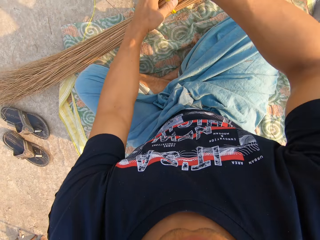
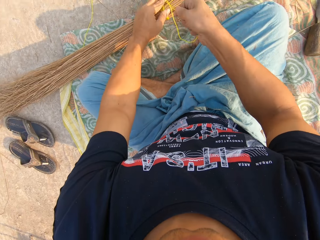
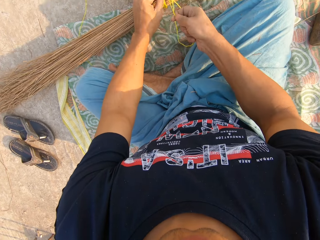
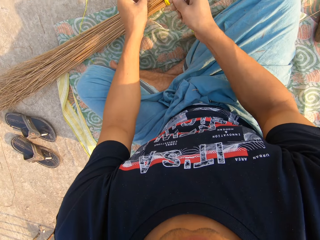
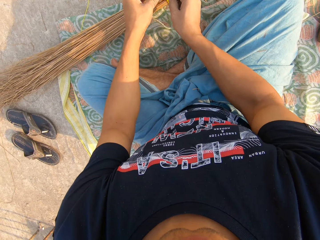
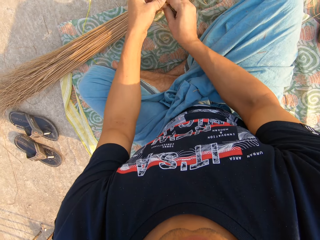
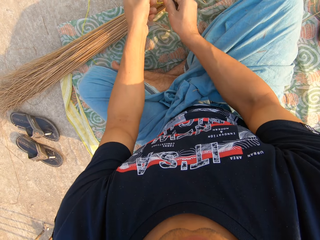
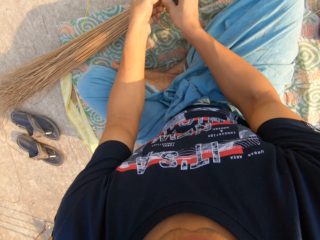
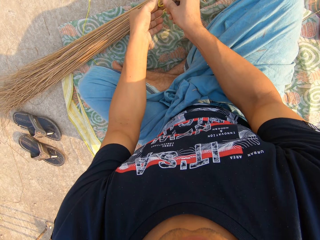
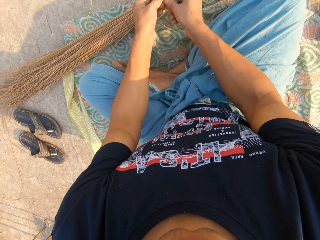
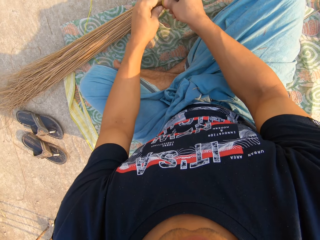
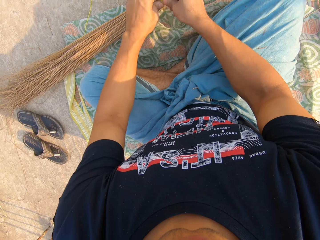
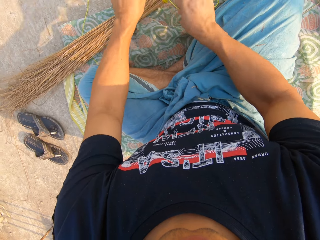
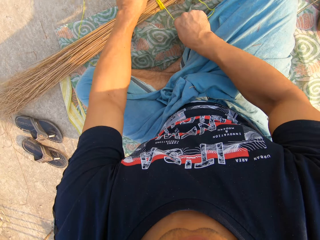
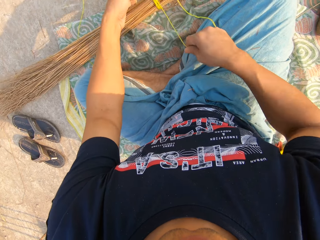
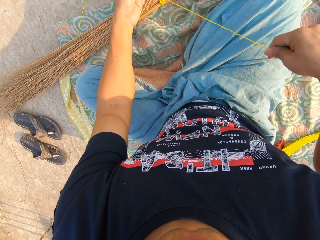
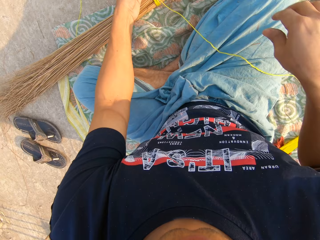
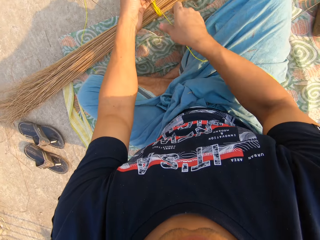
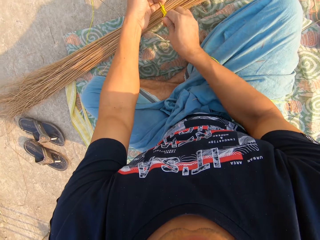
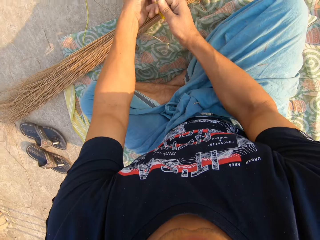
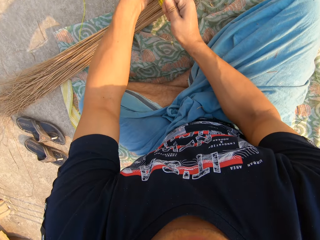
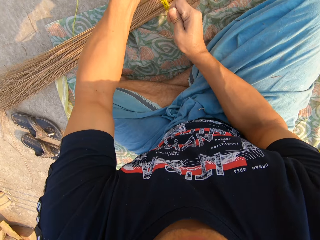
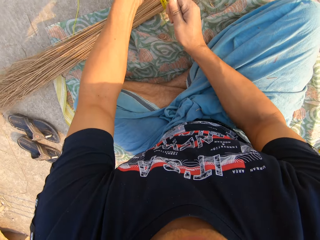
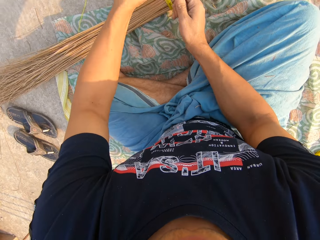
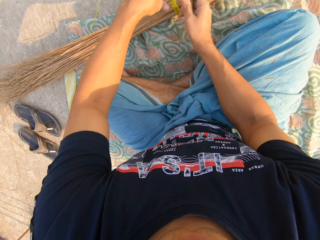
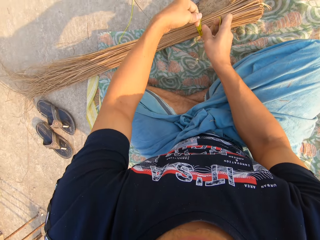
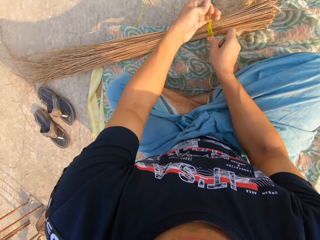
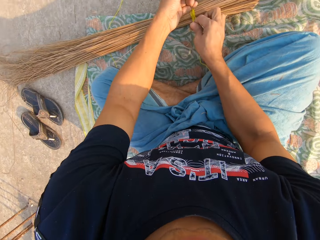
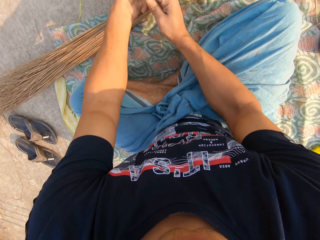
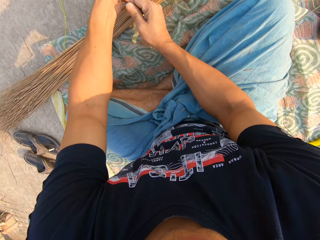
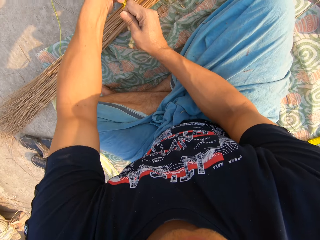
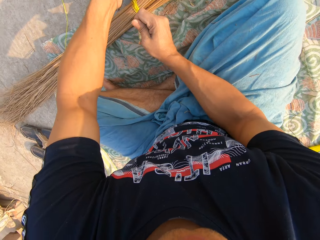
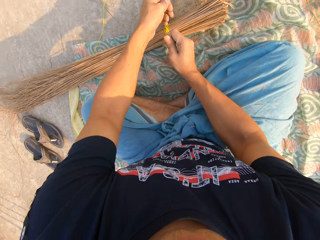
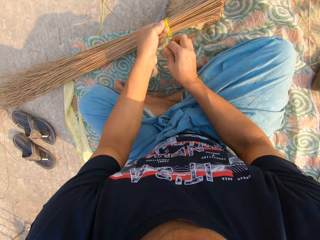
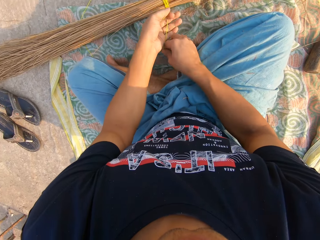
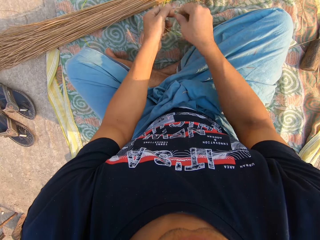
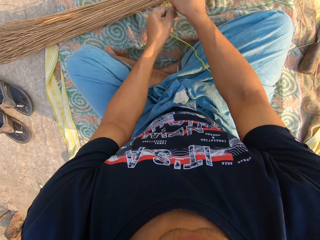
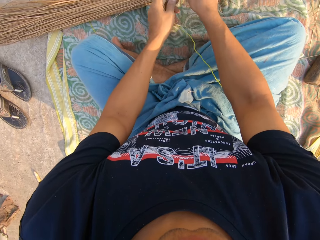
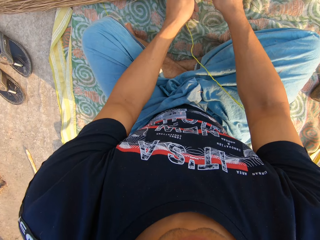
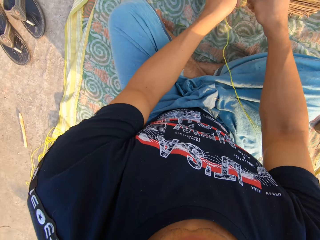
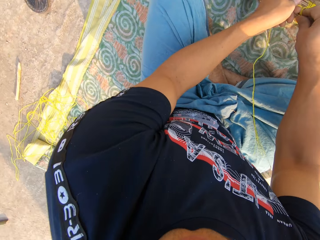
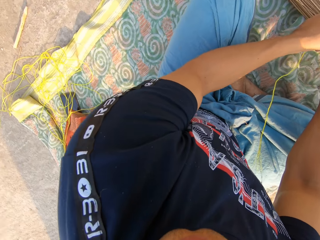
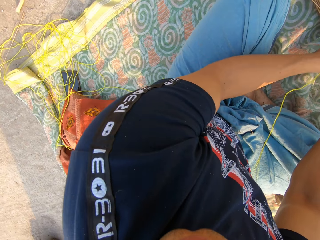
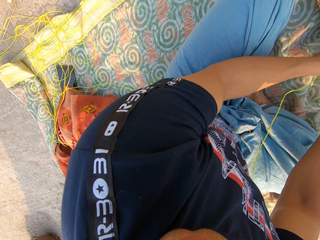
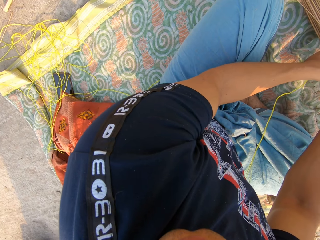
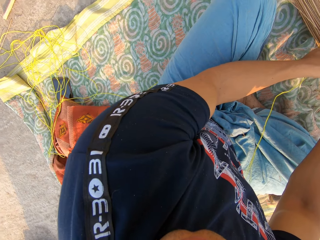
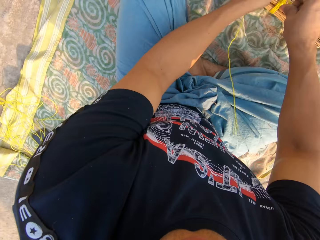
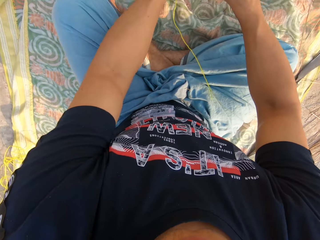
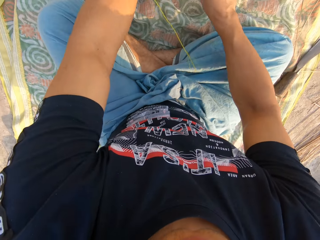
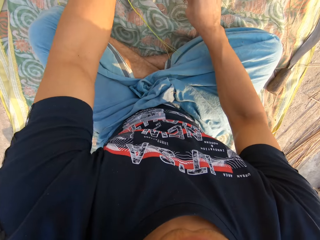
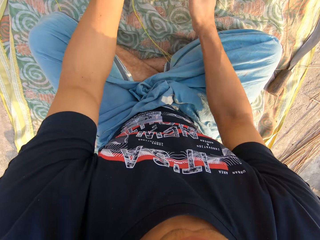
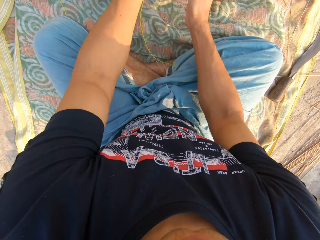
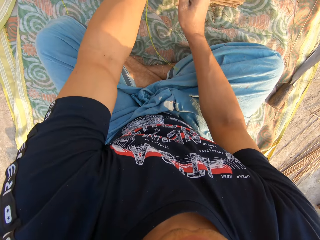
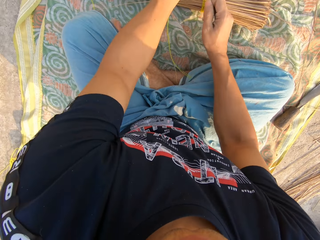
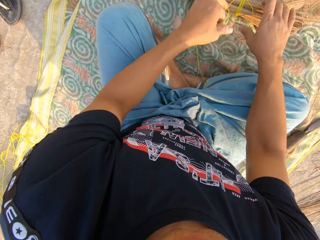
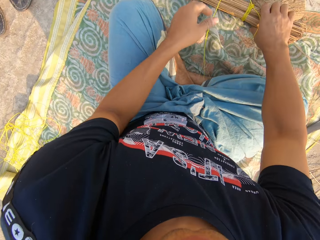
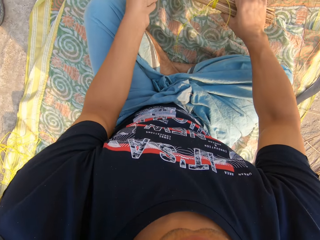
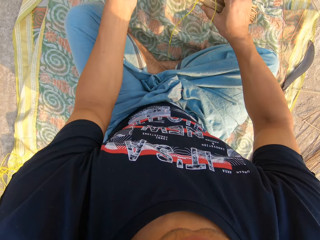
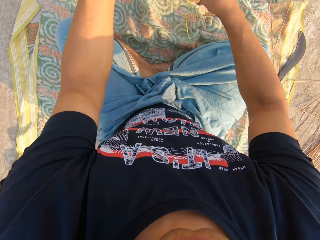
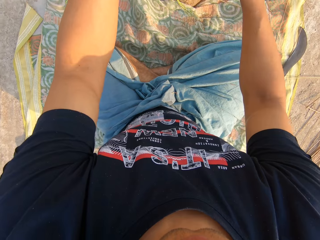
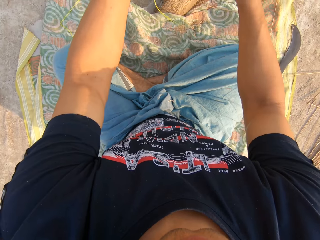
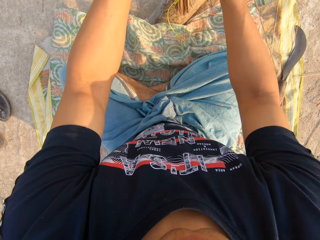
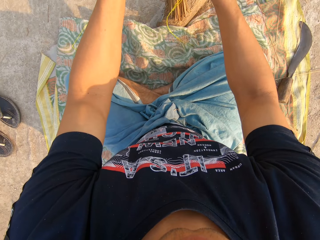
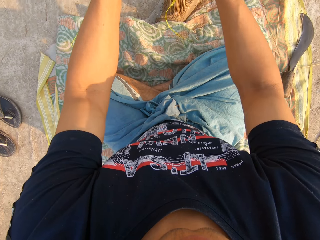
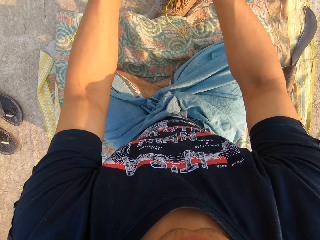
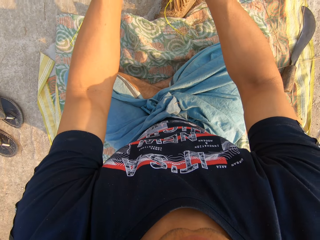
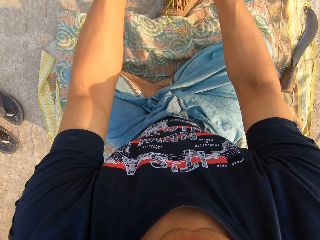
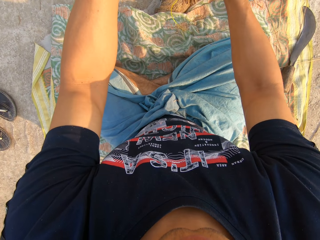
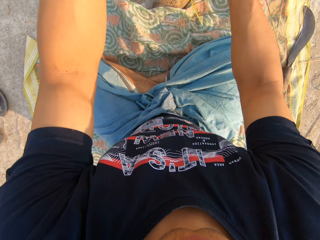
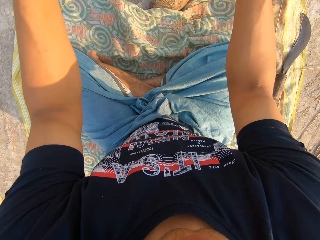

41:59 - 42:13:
The camera wearer puts the broom on the floor with his left hand. He ties the rope around the broom with both hands. He stares at the floor. He ties the rope on the broomsticks. He picks up the broom and places the broom on the board.

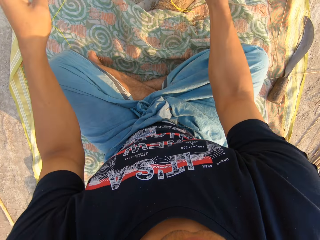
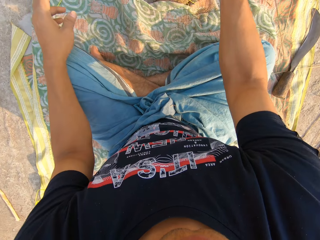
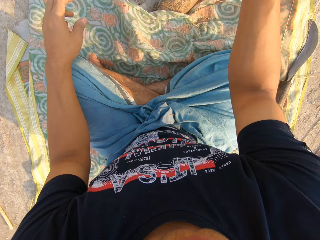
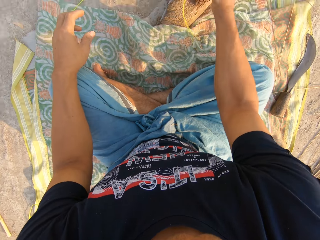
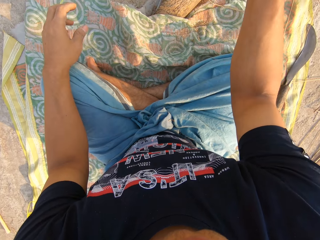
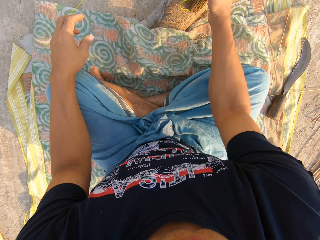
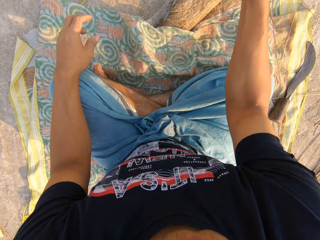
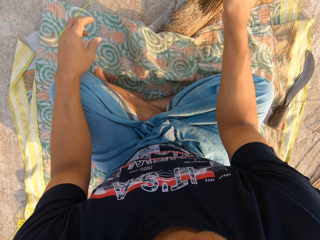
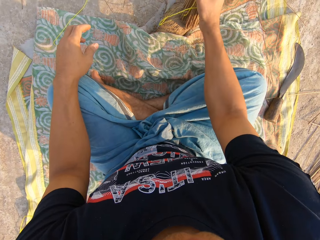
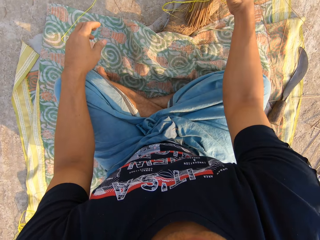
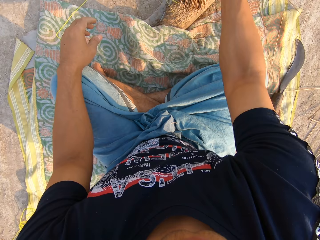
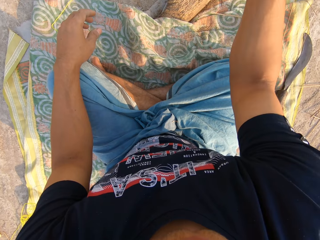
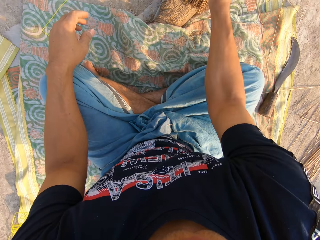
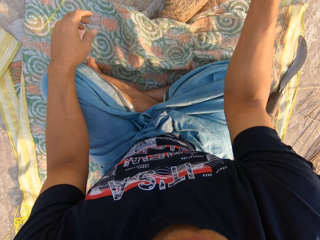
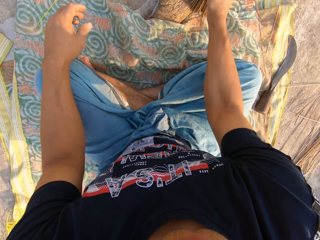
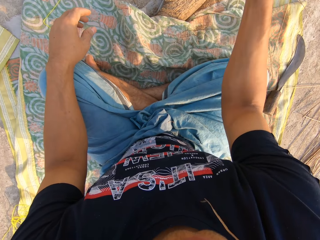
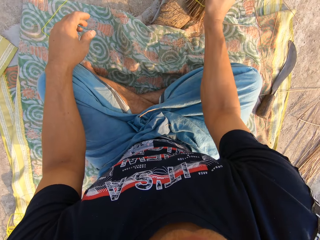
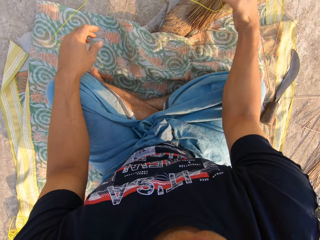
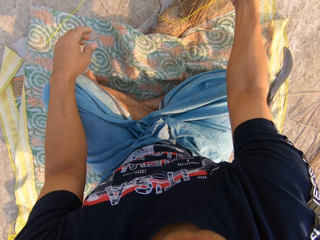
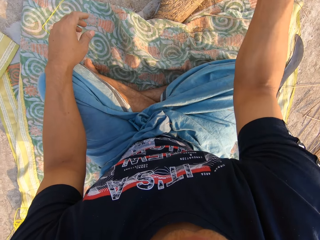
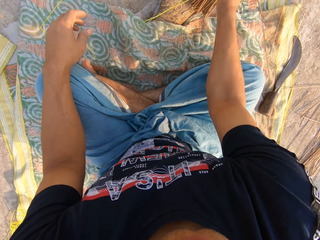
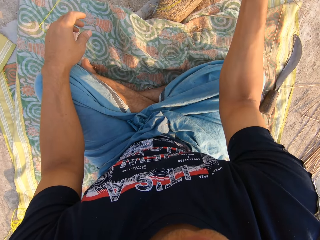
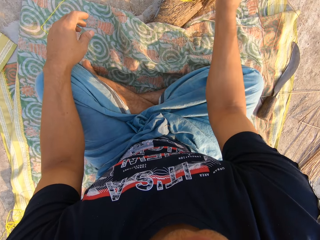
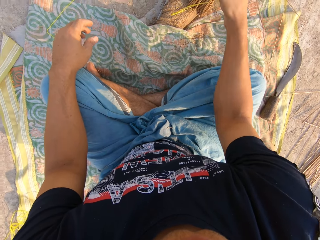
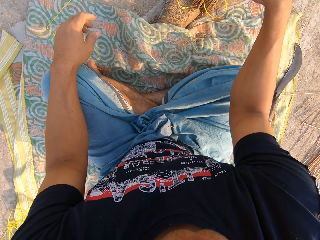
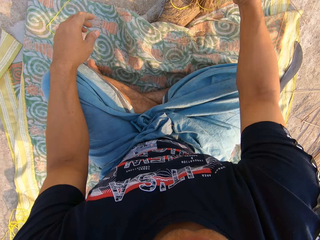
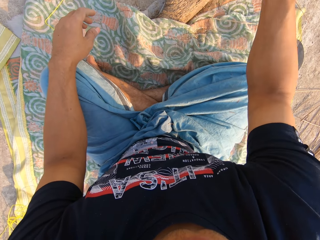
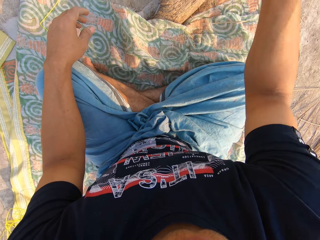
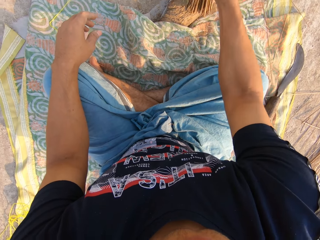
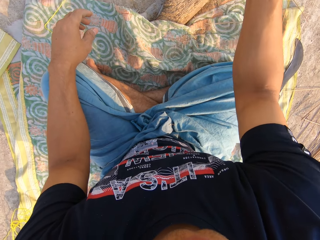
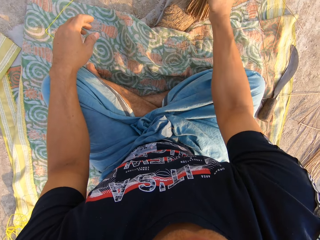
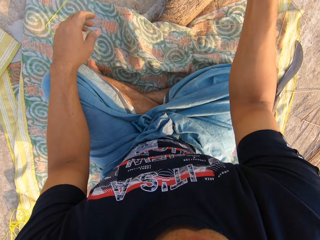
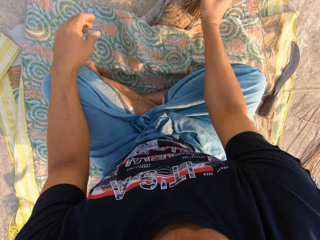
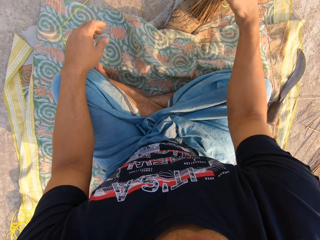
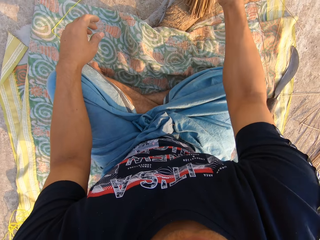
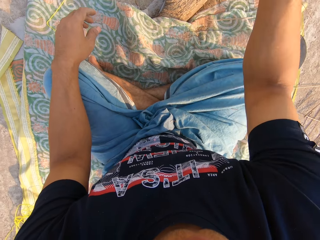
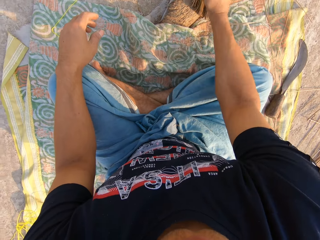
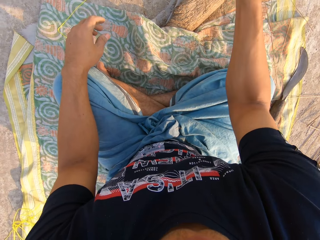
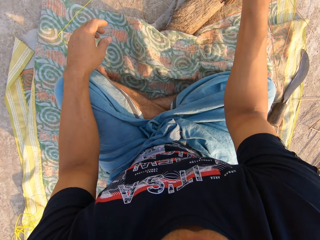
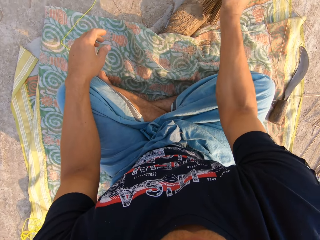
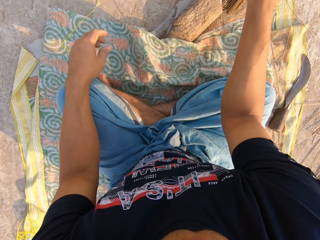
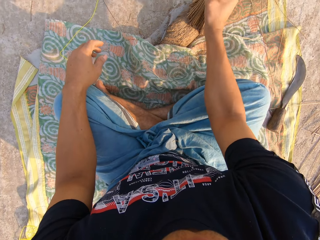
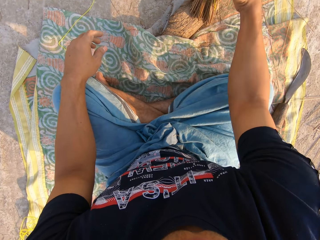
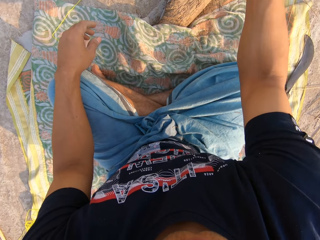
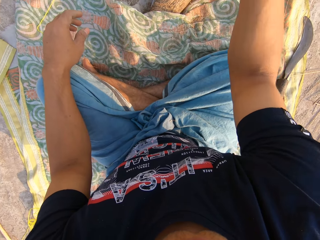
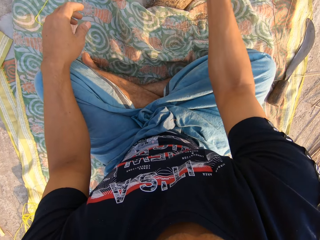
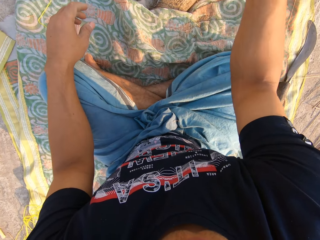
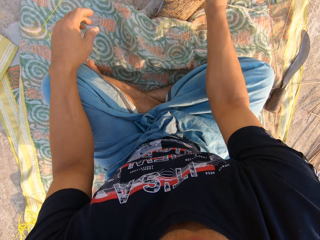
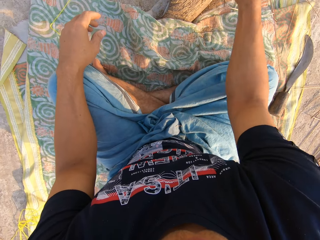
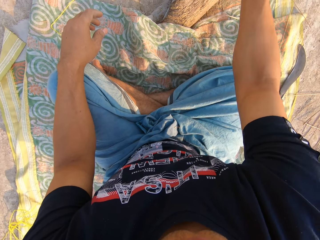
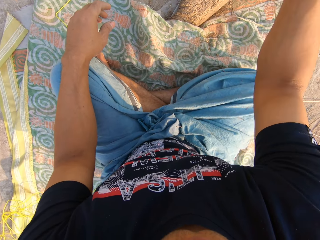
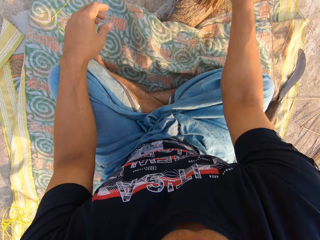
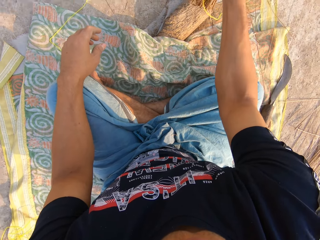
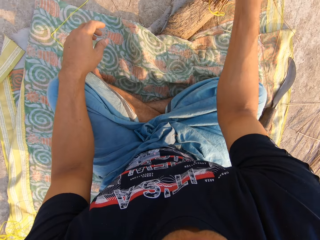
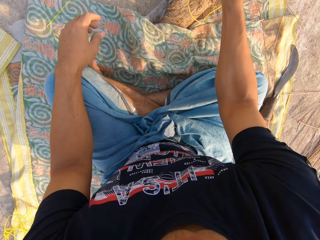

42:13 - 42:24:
The camera wearer hits the broom on a wood with his right hand.
